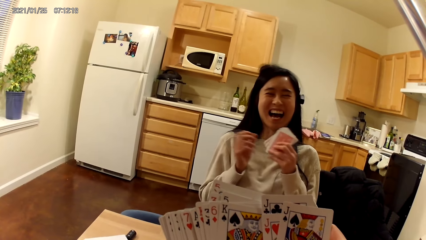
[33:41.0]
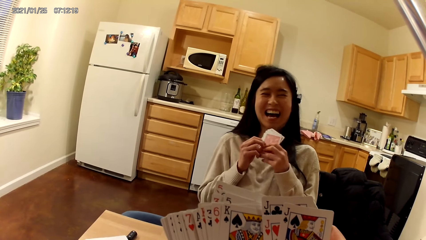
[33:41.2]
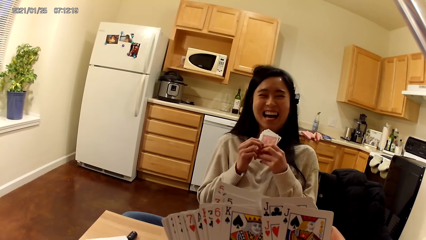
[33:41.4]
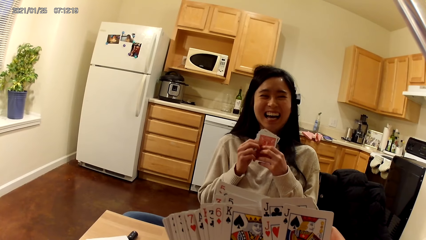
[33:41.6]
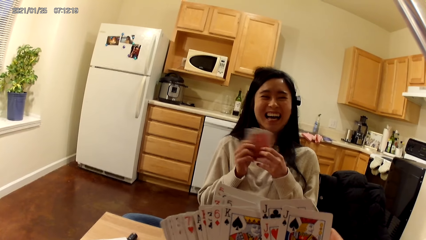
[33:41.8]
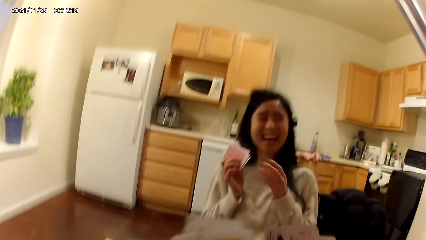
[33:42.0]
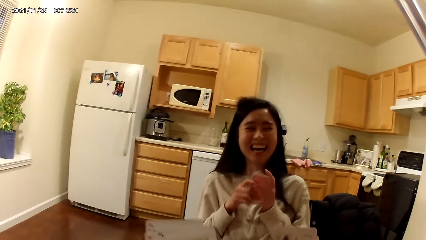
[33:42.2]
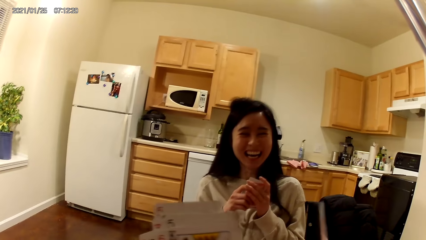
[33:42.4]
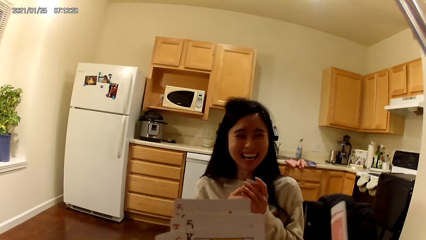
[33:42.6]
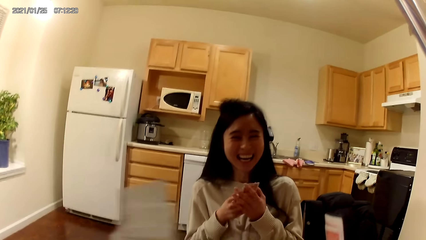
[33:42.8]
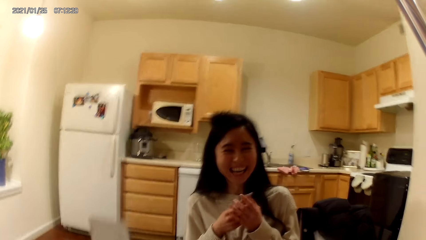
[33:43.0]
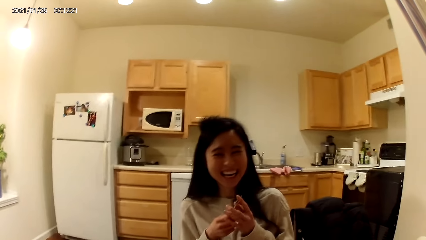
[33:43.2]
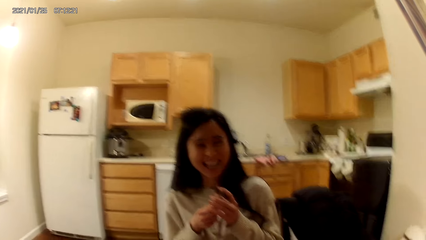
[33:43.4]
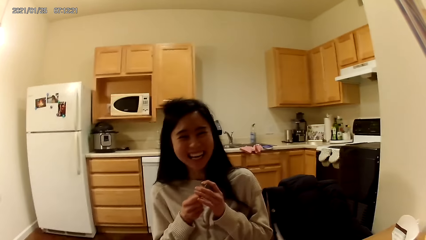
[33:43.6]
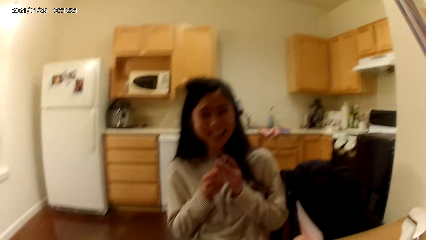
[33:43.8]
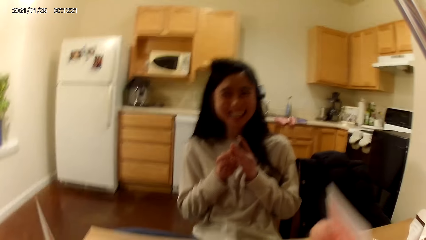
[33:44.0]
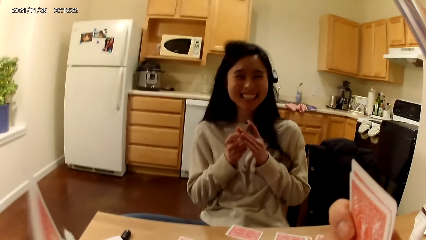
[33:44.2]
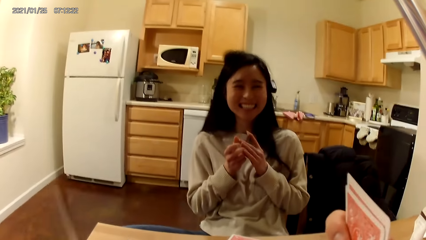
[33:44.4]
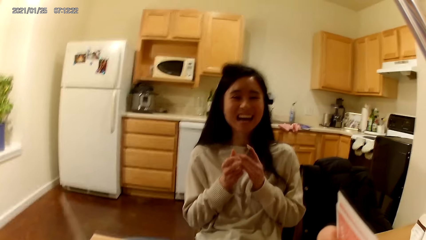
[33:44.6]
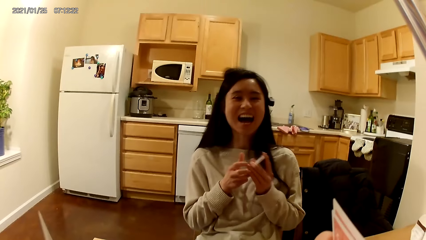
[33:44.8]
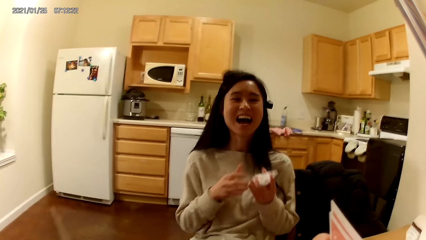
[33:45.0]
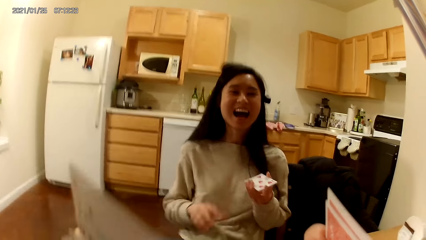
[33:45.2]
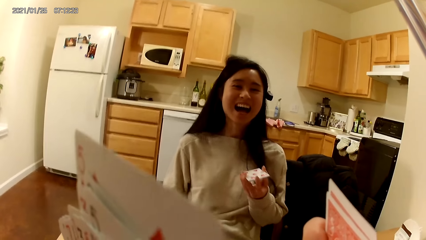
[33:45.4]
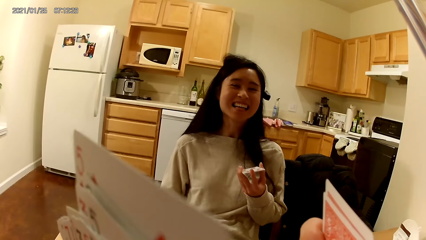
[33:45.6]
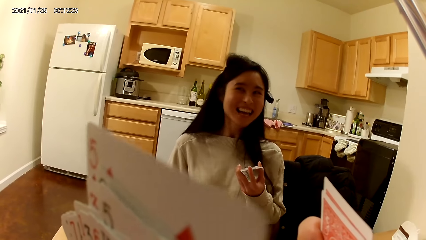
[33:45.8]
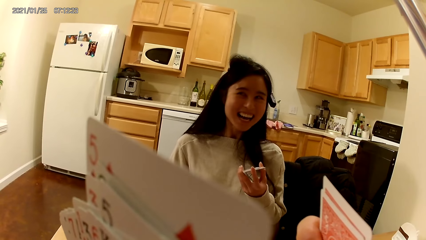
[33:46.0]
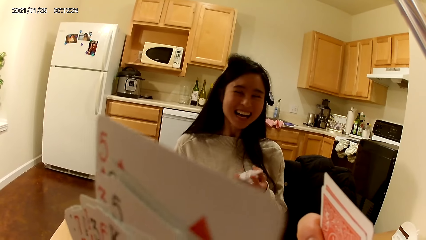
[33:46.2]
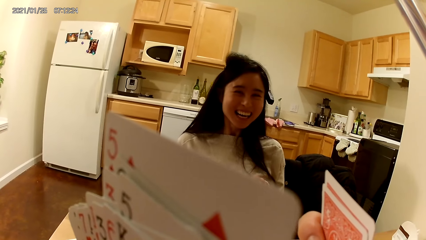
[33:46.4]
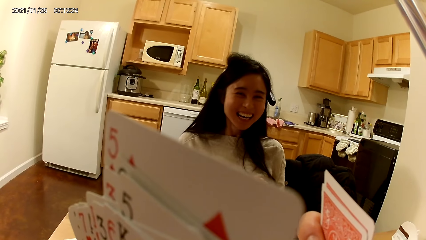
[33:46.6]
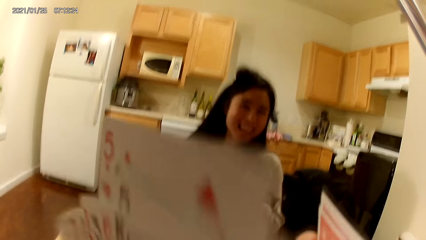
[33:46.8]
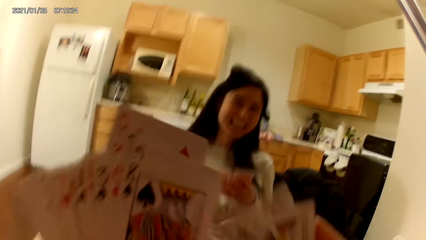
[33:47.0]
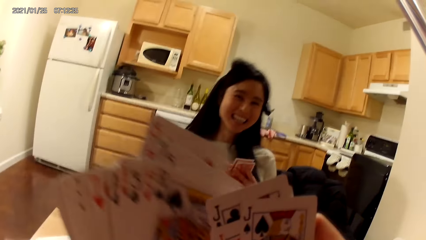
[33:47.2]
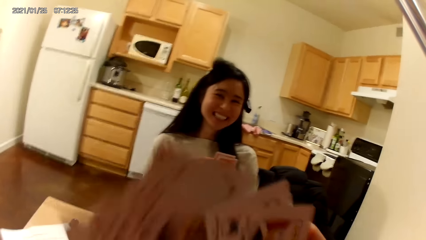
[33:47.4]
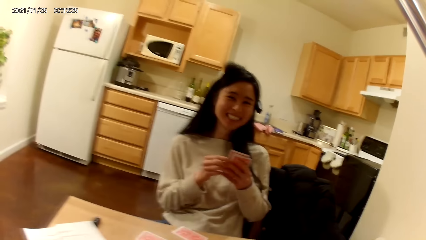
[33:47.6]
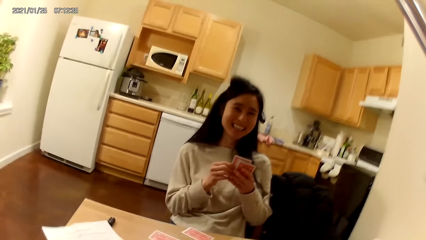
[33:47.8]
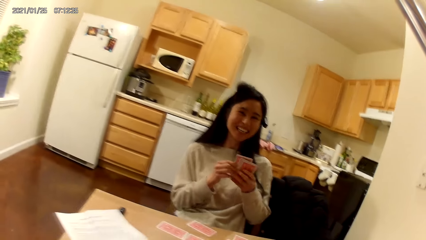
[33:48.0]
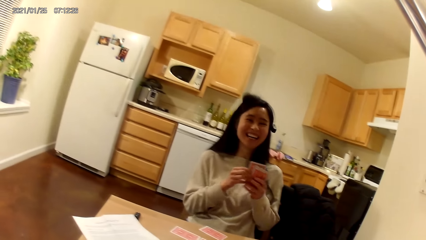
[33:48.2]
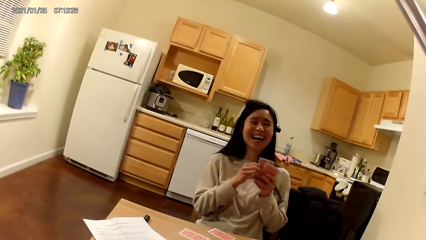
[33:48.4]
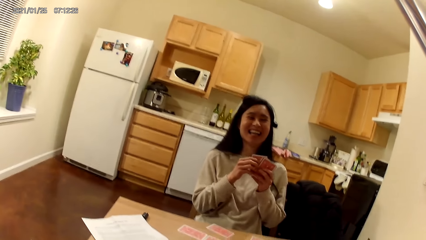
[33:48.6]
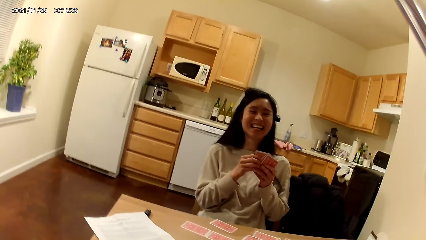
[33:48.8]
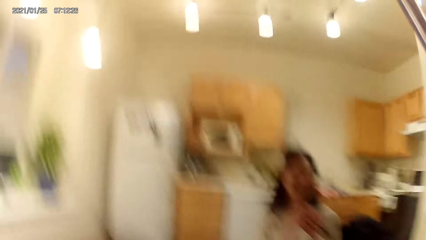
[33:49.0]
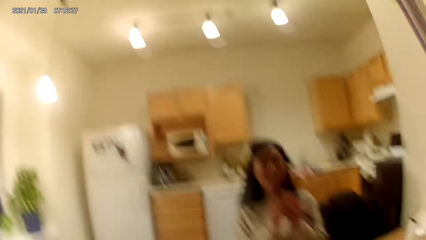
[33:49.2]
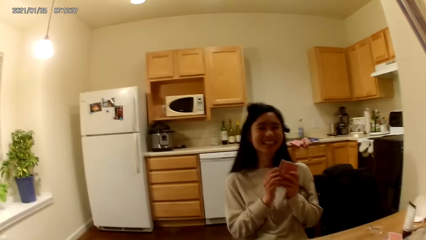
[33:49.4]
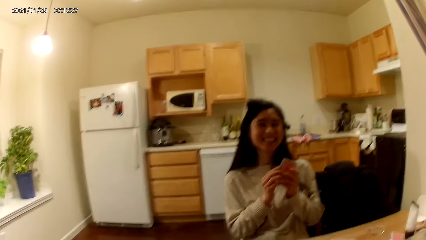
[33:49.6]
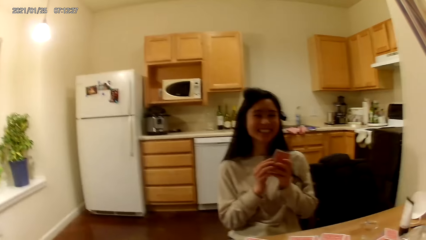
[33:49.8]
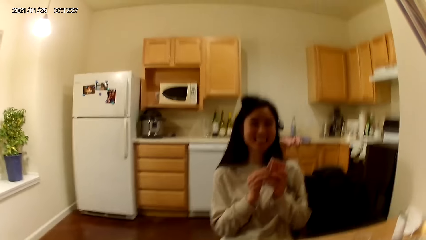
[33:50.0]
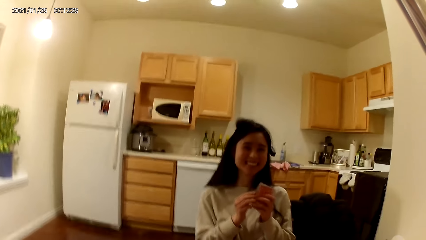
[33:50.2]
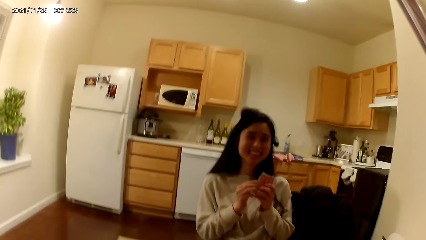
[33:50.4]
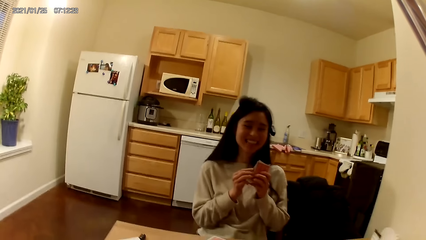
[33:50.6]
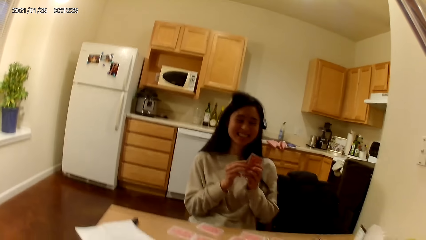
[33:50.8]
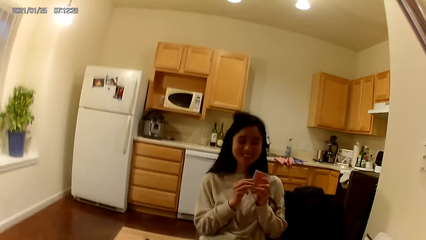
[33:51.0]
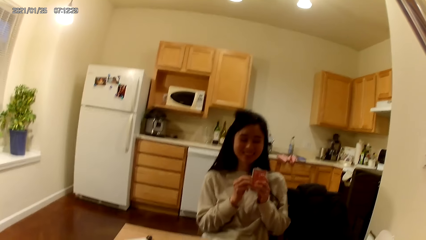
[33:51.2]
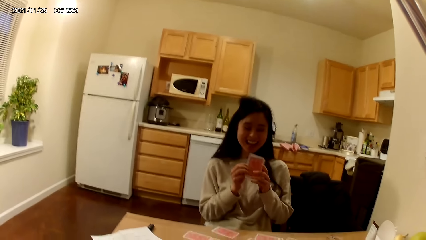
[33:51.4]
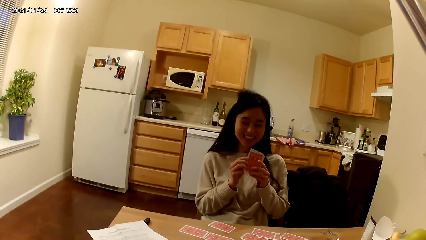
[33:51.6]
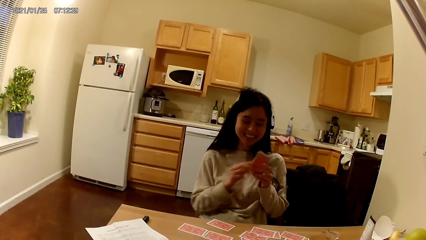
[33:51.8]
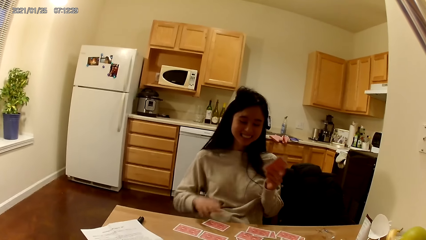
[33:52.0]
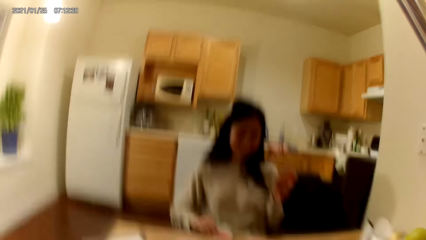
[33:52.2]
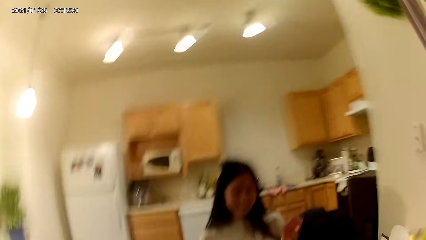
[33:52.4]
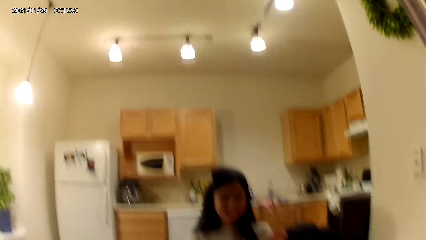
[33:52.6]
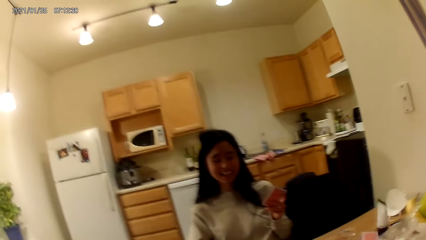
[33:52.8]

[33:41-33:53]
A woman holds a card with the left hand. The woman holds the card with both hands. The camera wearer holds the card with both hands. The woman holds the card in her left hand. The woman holds the card with both hands. The camera wearer does something. The woman picks another card from the dining table with her right hand.

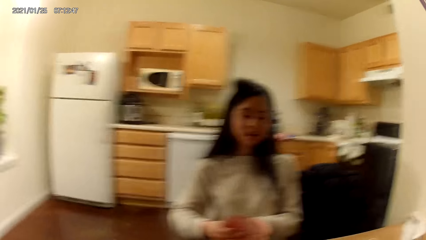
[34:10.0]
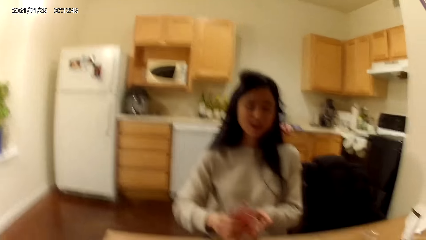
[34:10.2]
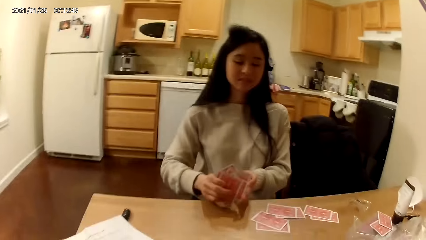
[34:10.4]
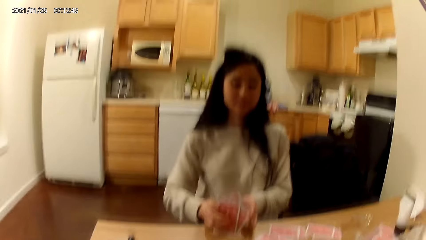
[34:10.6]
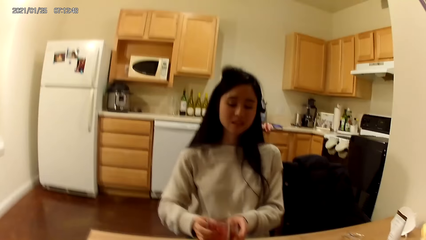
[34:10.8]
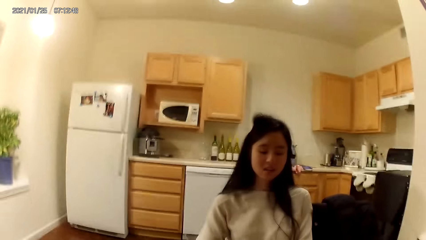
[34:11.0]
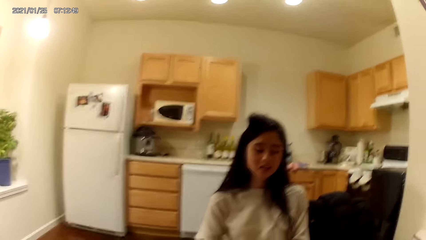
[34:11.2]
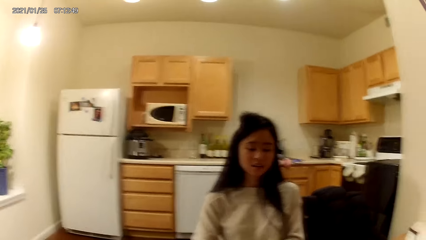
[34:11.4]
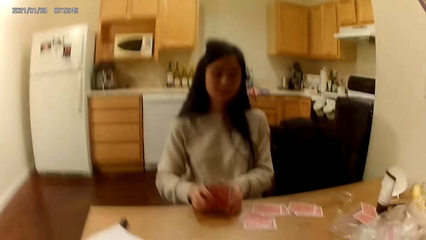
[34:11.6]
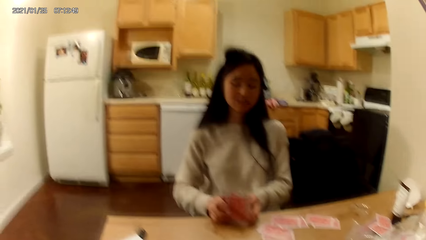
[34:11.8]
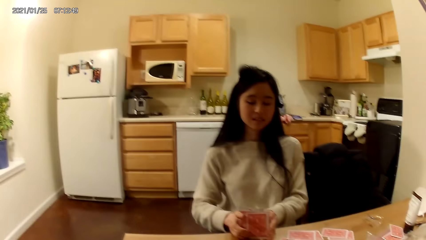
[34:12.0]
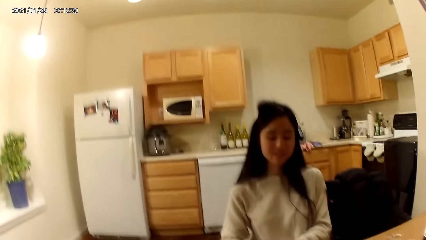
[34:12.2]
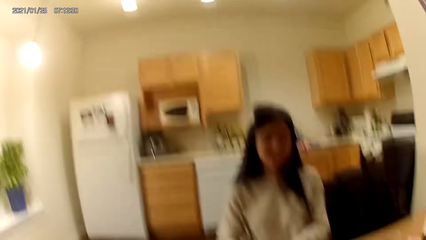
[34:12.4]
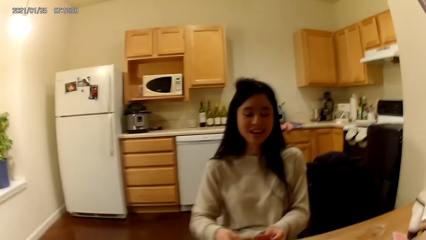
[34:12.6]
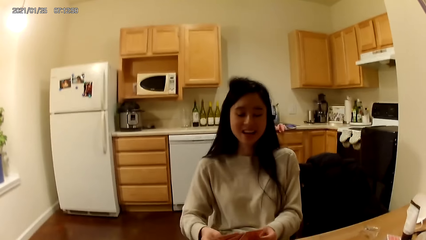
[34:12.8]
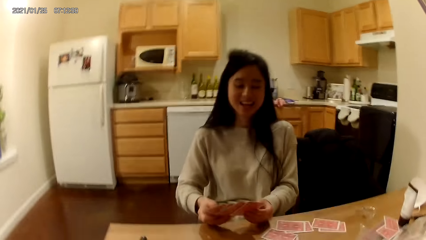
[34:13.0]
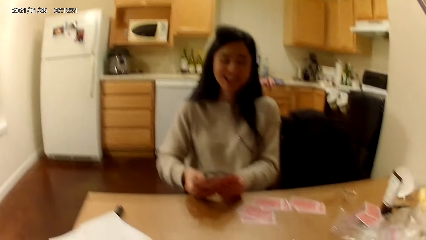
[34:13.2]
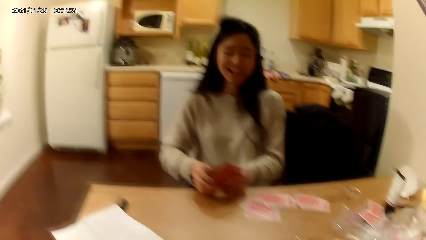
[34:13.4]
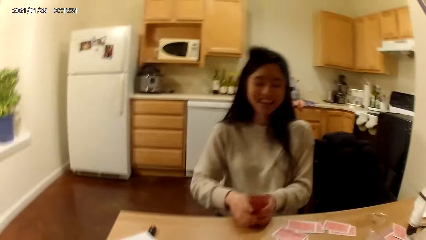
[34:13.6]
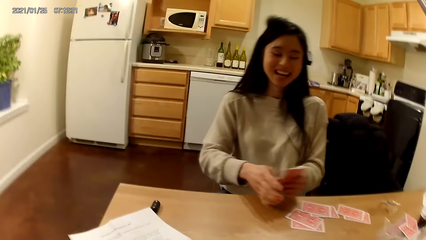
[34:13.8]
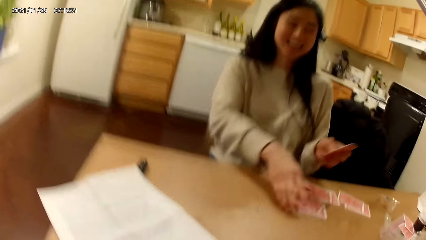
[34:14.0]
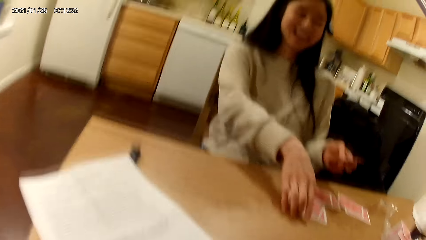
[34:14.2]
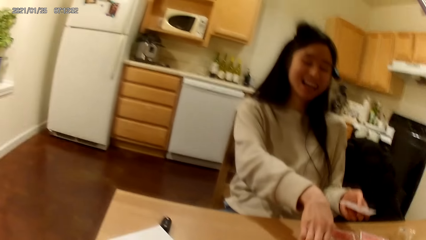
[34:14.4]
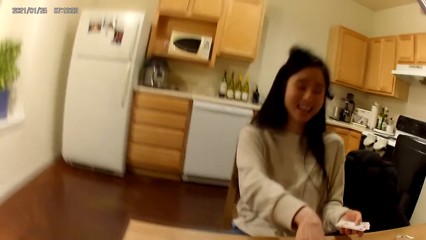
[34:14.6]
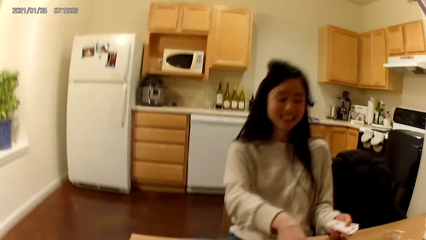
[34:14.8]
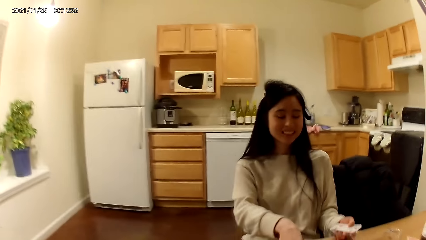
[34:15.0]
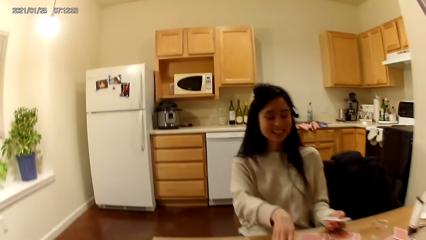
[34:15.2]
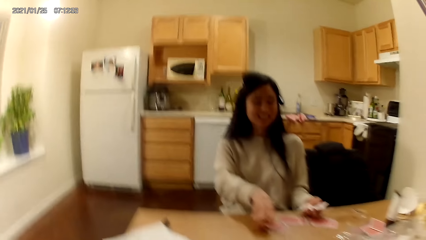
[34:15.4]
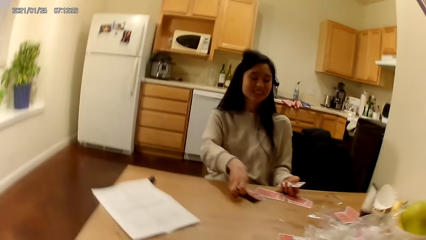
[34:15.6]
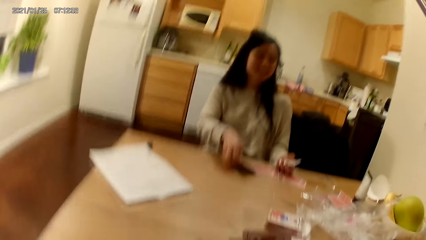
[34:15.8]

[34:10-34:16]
A woman picks cards from the table with both hands. The camera wearer does something. The woman picks the cards from the table with the right hand.
